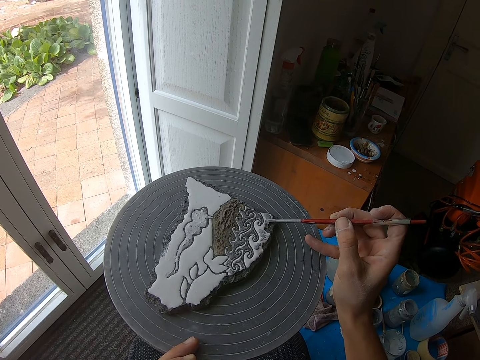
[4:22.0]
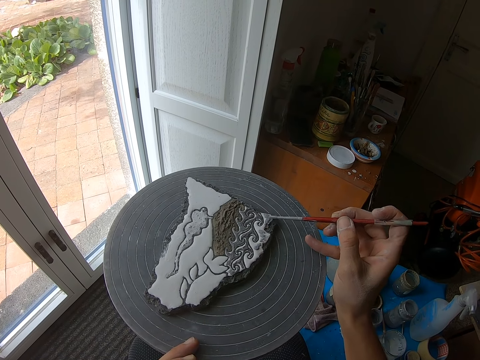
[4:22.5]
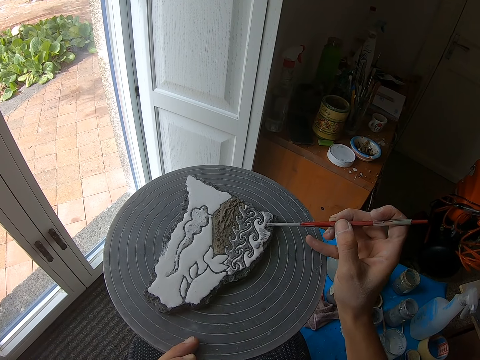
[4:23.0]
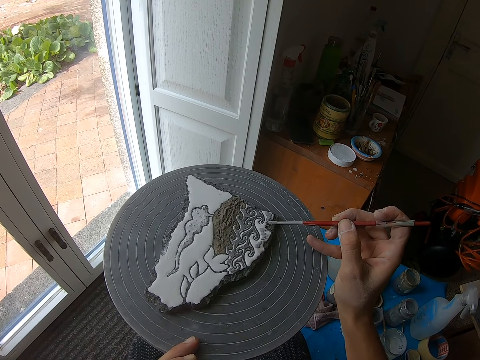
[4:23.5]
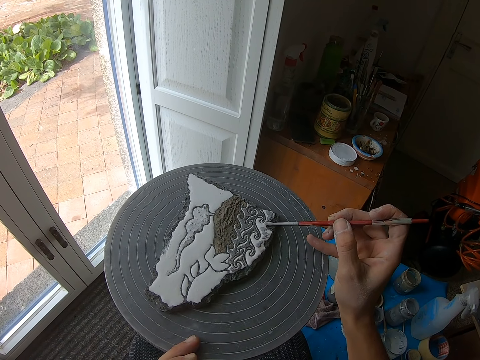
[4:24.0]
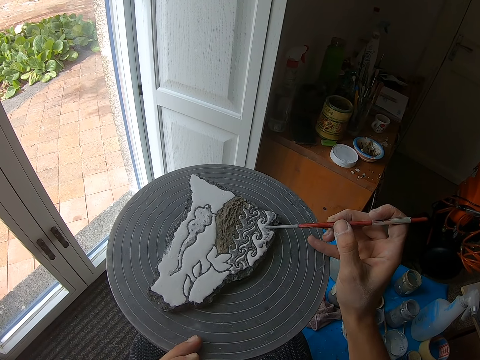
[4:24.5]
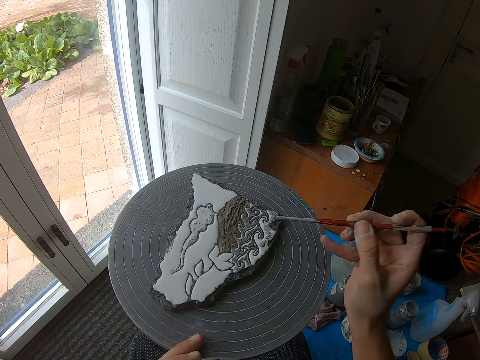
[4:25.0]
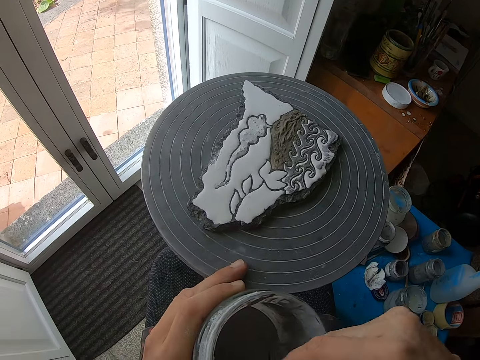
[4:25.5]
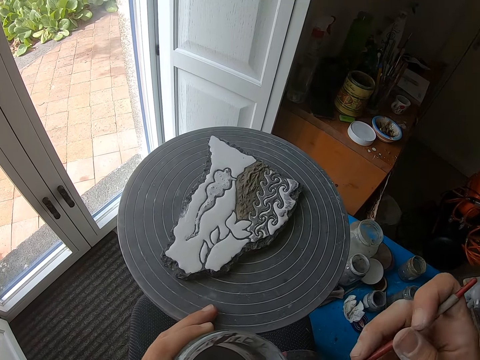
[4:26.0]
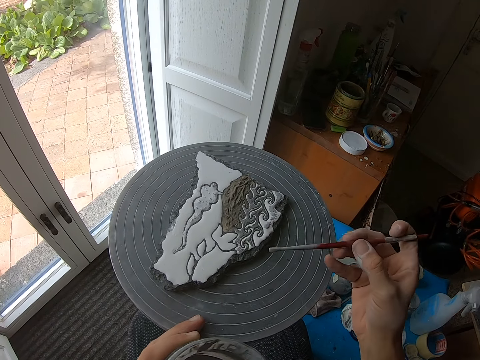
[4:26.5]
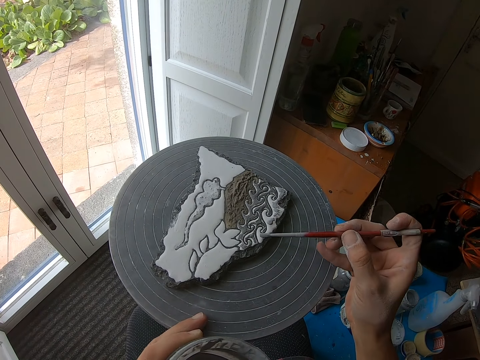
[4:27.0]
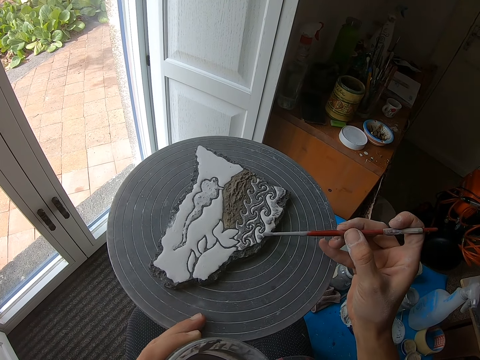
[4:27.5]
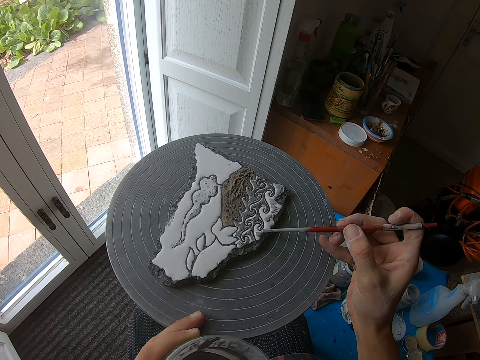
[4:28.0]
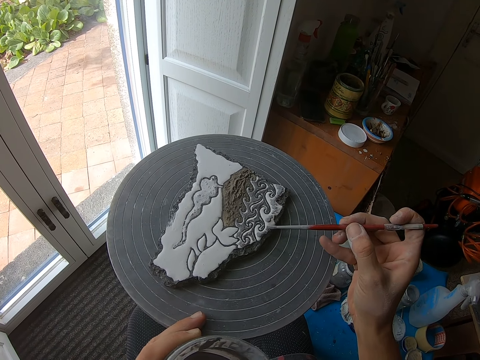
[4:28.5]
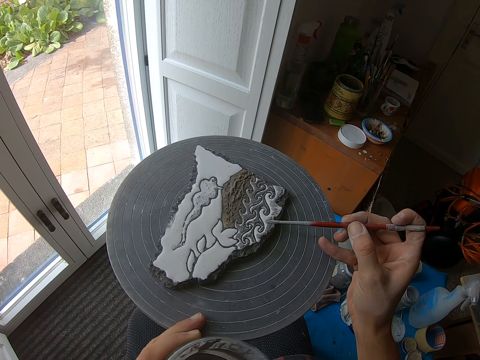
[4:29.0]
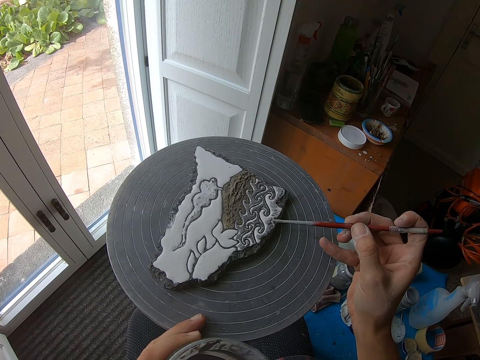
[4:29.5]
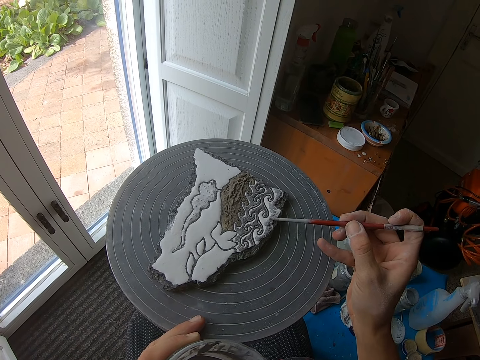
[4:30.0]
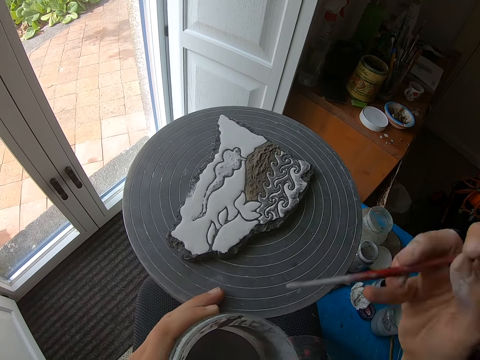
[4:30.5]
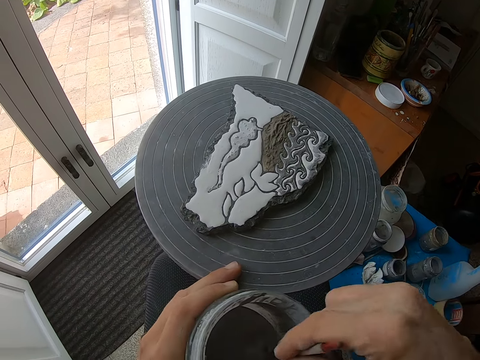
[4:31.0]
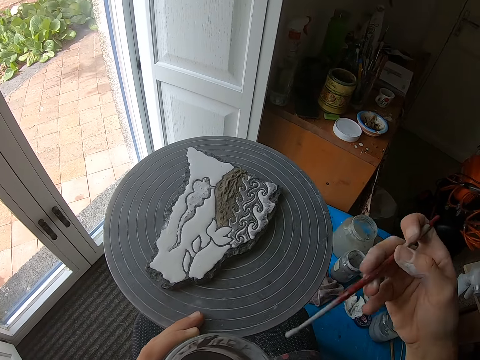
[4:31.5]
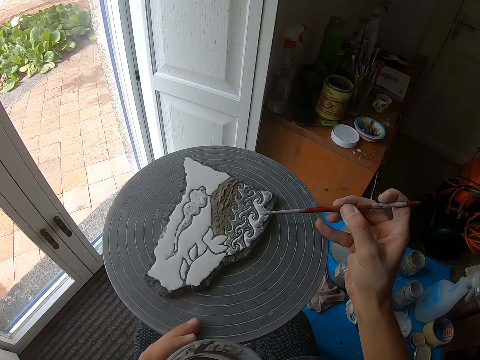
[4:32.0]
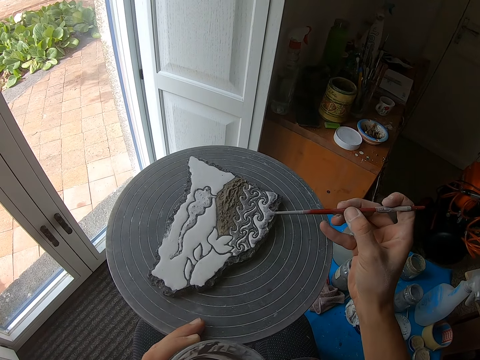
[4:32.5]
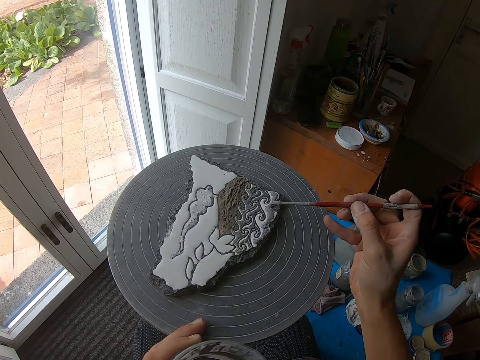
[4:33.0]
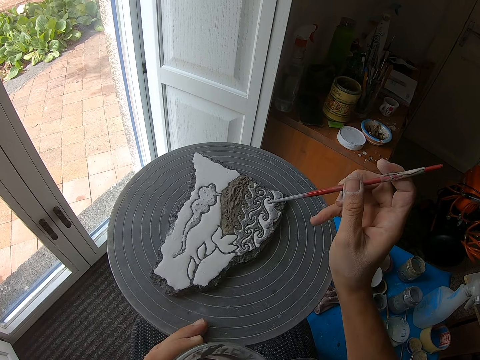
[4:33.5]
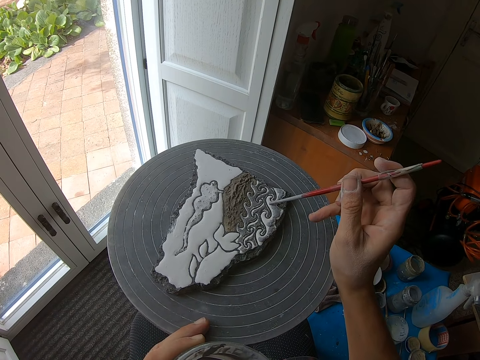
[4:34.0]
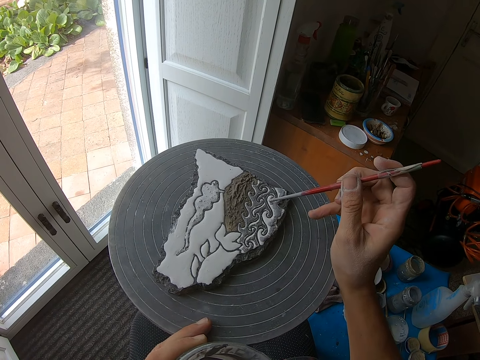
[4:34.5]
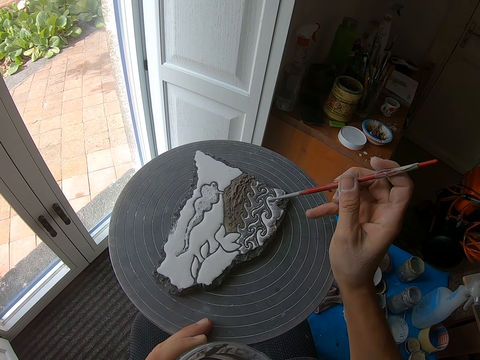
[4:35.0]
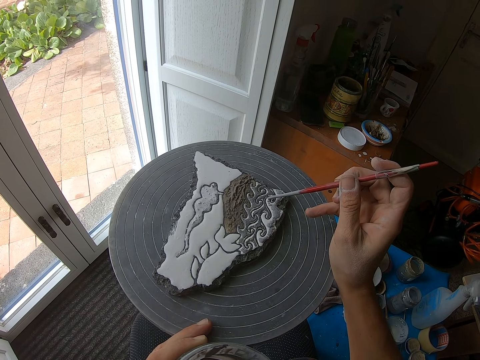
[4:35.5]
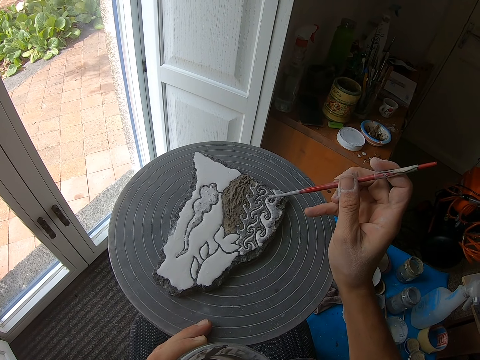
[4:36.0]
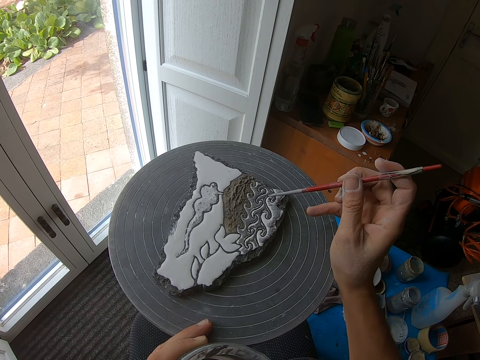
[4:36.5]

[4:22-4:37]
The camera wearer dips the paint brush in a bottle of paint with his right hand. He paints the stone with the paintbrush in his right hand. He dips the paint brush in the bottle of paint with his right hand again. He paints the stone with the paintbrush in his right hand again.

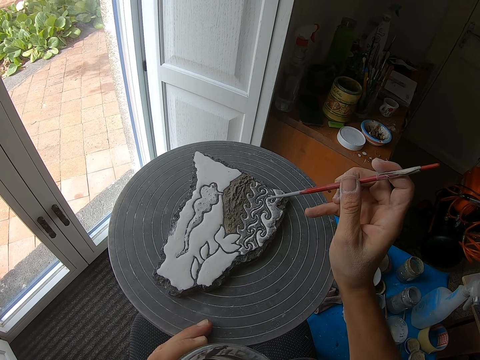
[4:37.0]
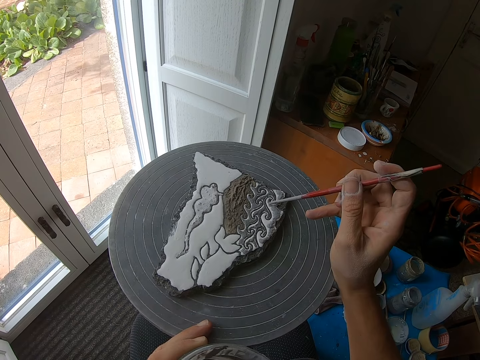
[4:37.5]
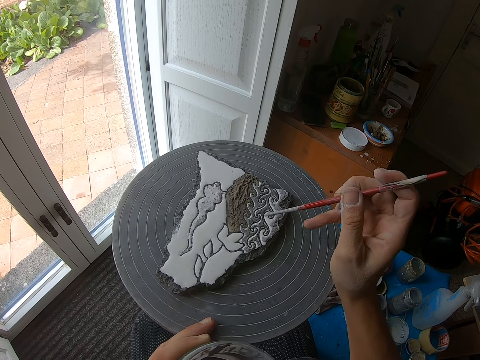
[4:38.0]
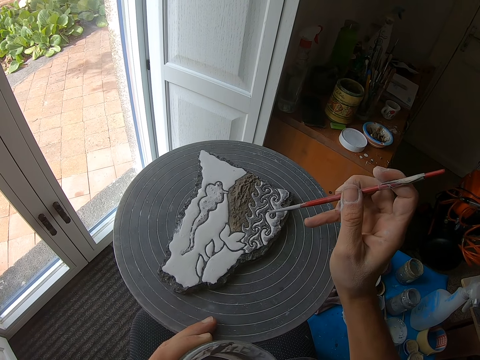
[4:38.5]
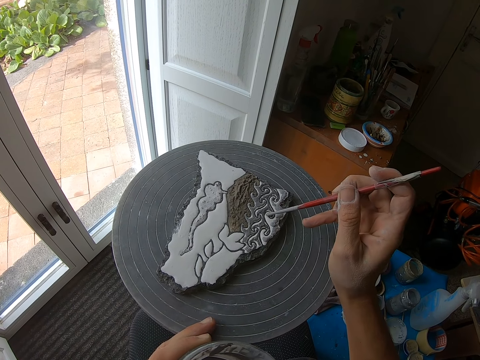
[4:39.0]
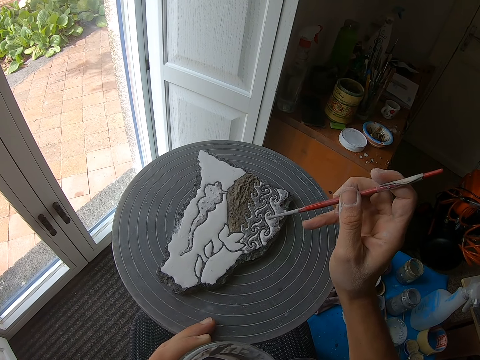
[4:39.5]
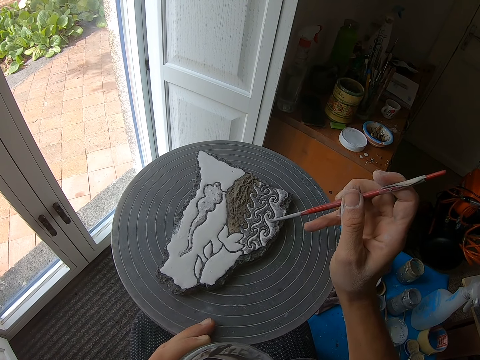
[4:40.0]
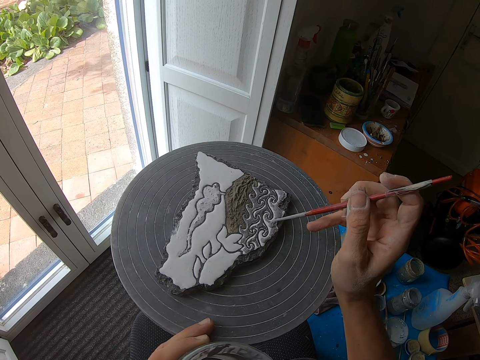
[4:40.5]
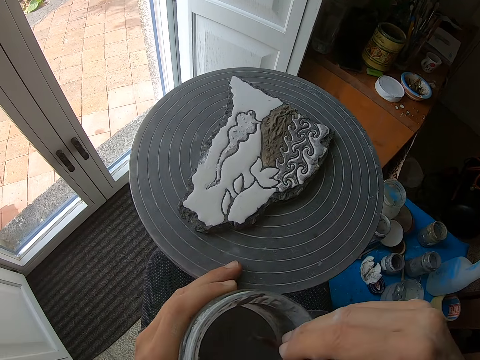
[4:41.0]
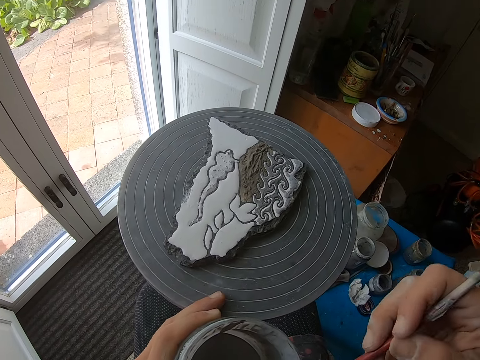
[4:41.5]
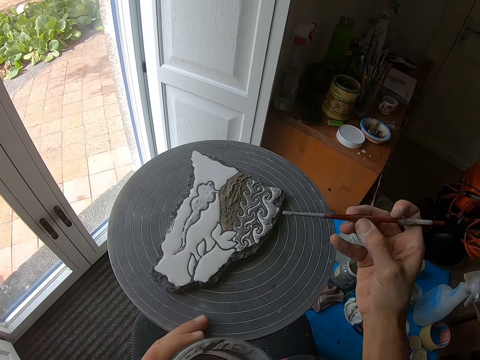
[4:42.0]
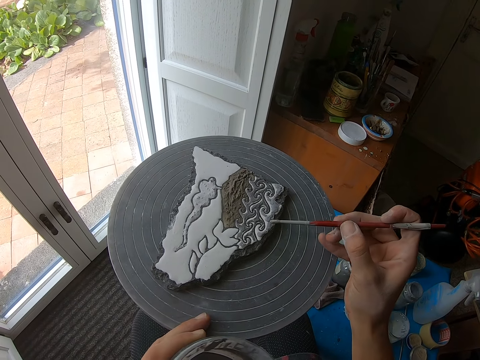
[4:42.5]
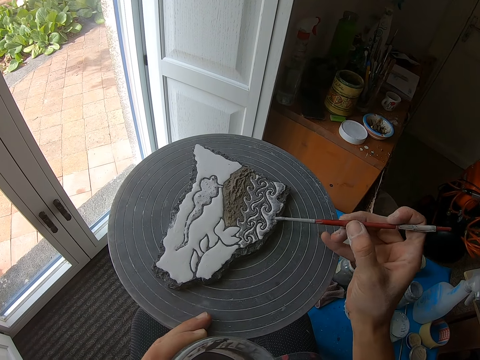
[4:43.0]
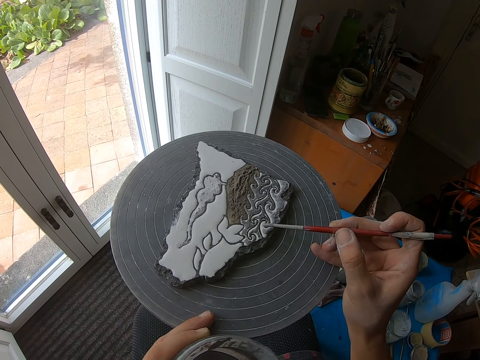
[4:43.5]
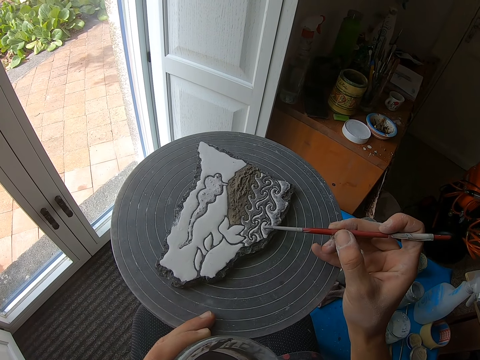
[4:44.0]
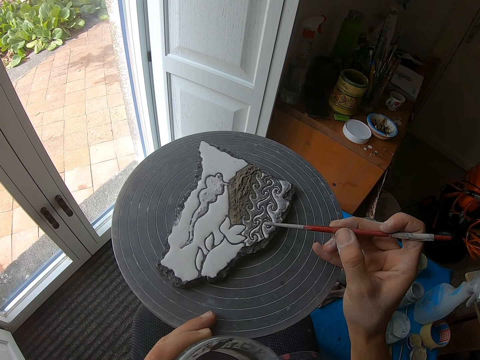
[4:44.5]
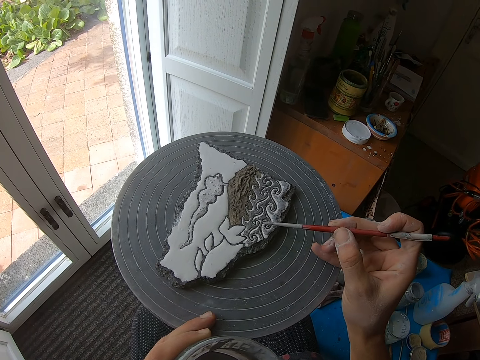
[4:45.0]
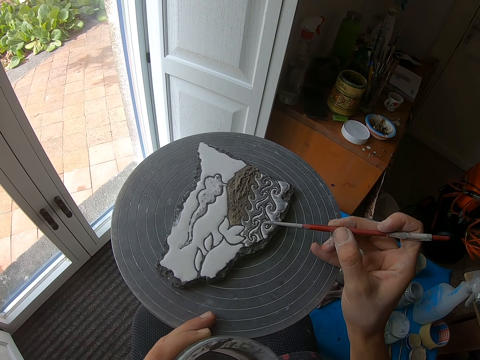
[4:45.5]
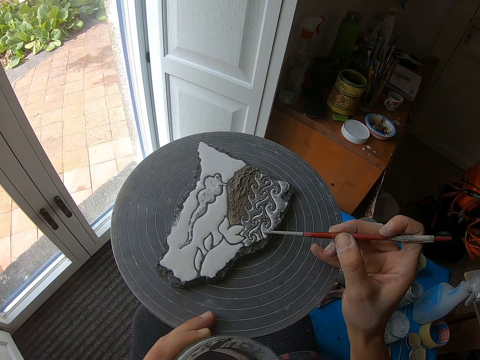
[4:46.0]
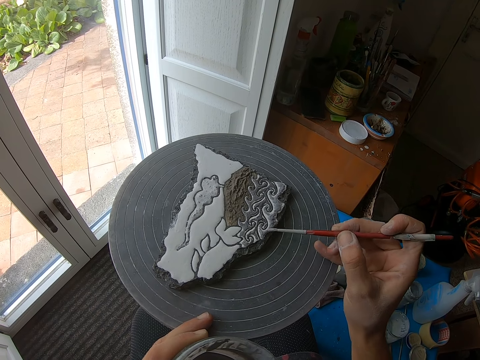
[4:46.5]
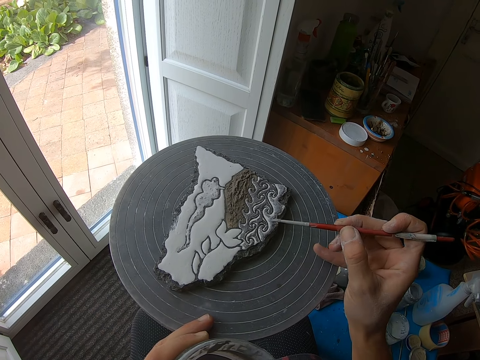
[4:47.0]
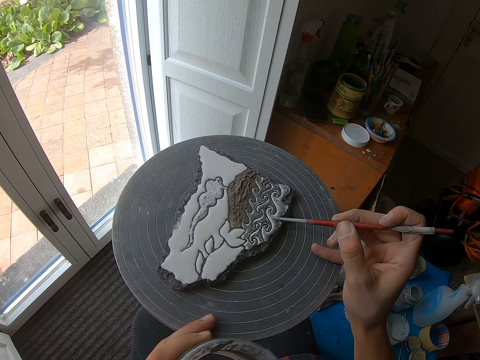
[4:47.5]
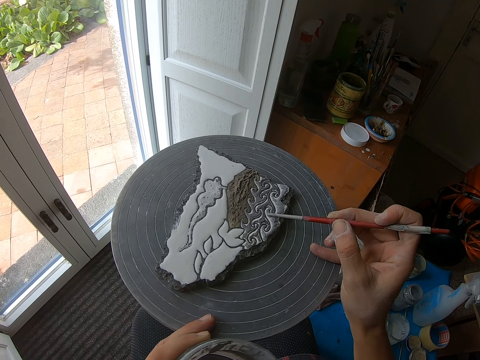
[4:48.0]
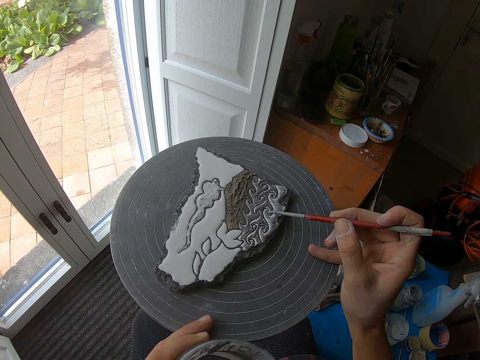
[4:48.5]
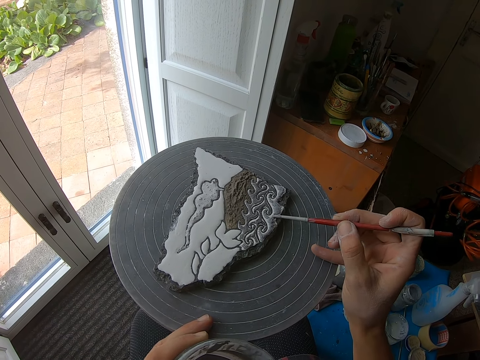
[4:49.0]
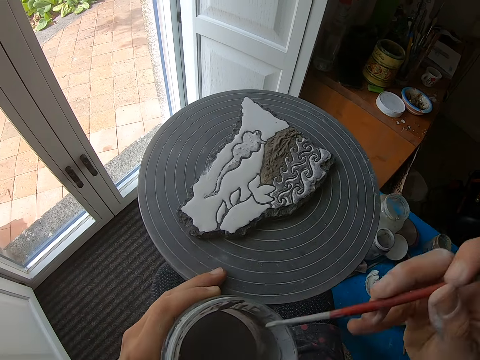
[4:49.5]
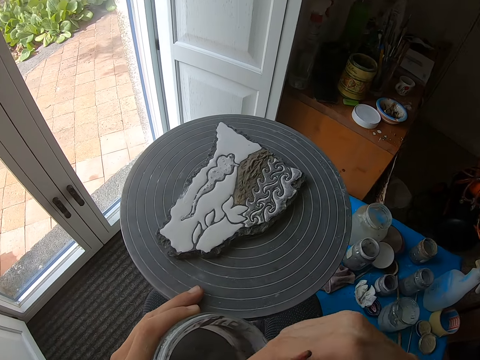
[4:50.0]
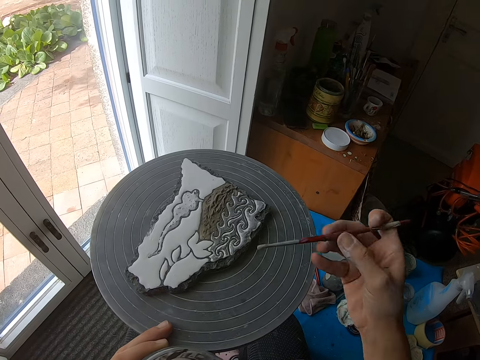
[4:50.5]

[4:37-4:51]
The camera wearer dips the paint brush in a bottle of paint with his right hand. He paints the stone with the paintbrush in his right hand. He paints on a piece of art. He dips the paint brush in his right hand into the paint bowl.
